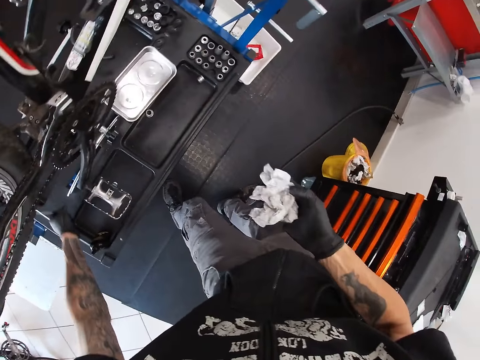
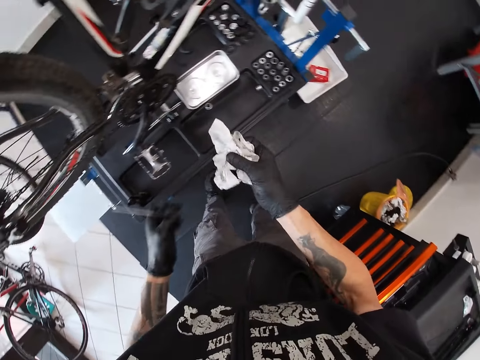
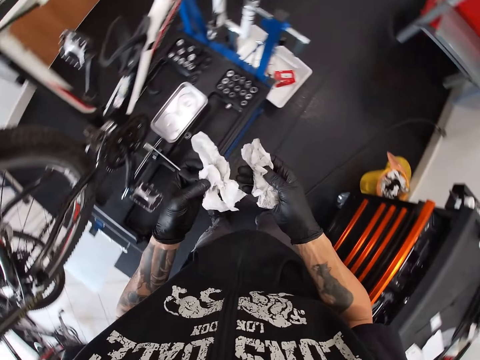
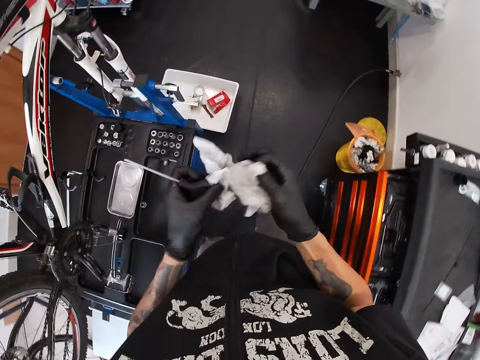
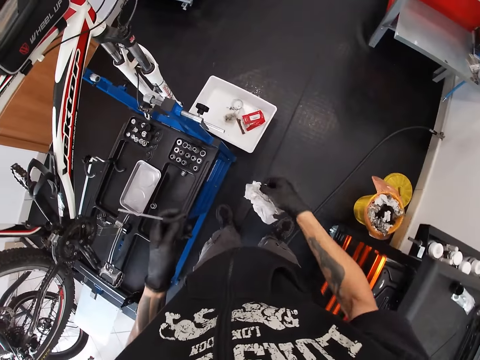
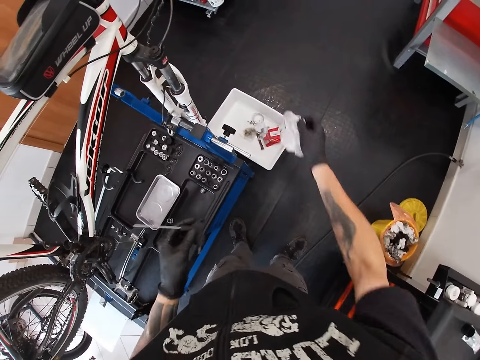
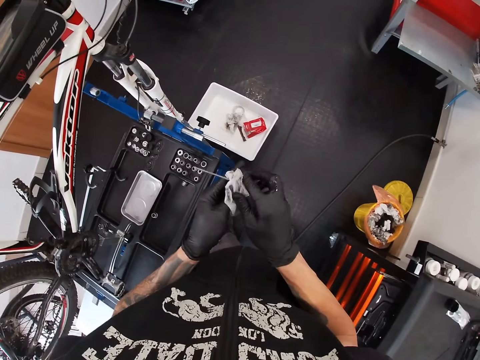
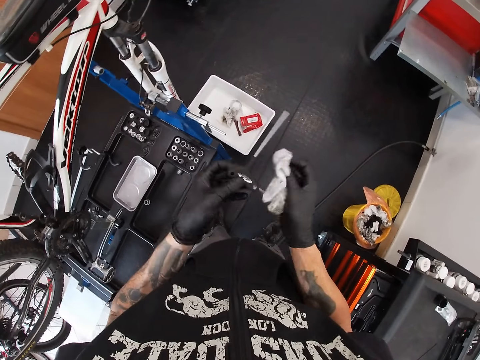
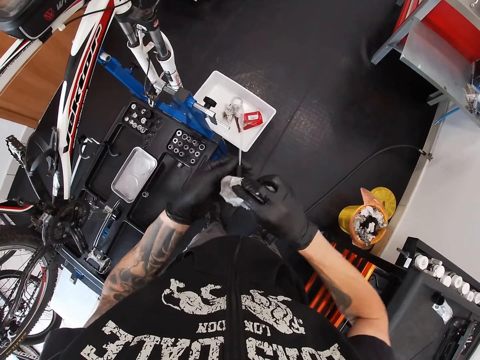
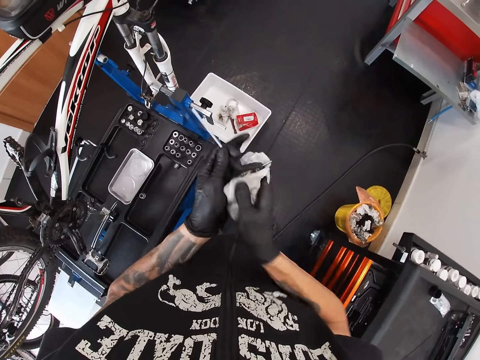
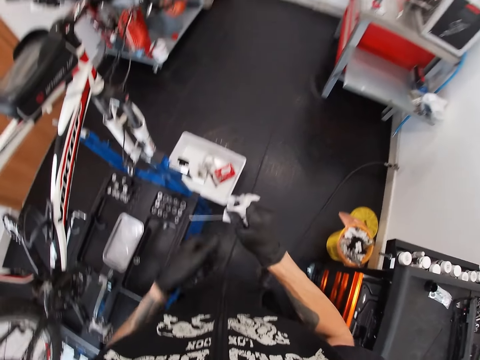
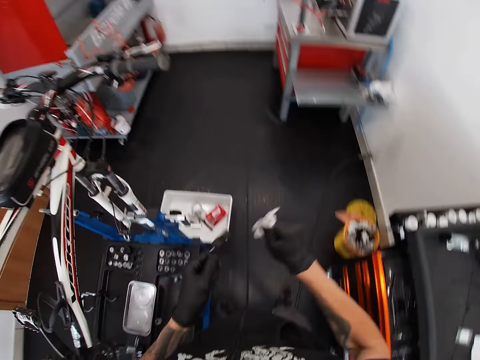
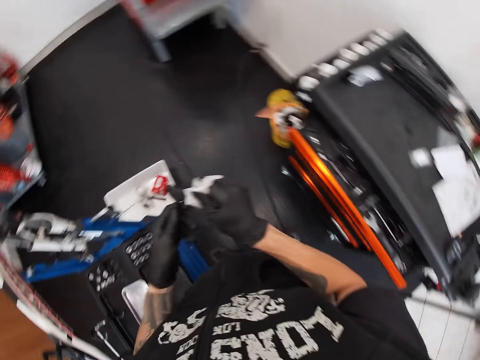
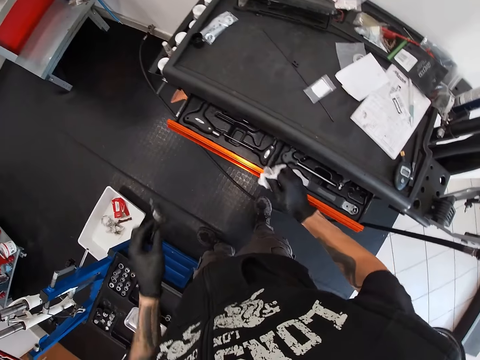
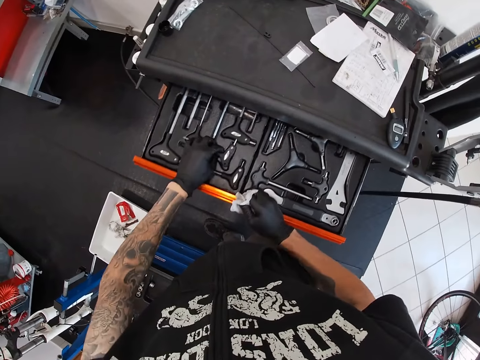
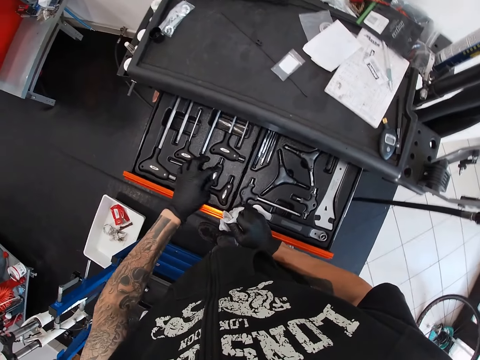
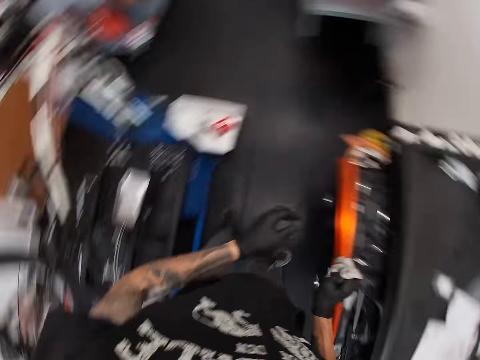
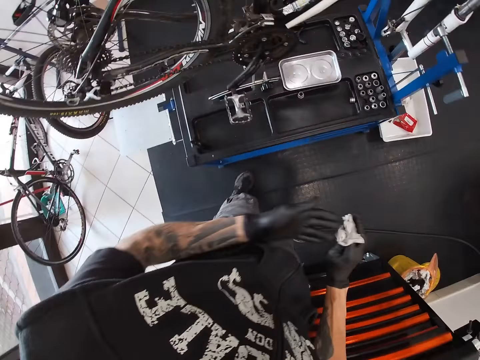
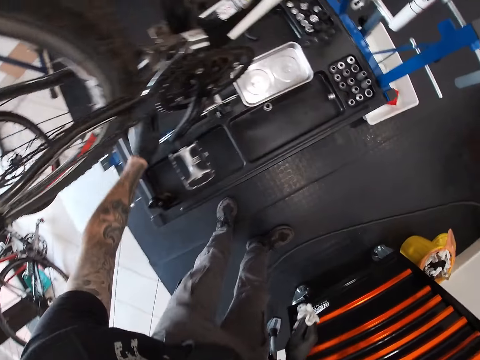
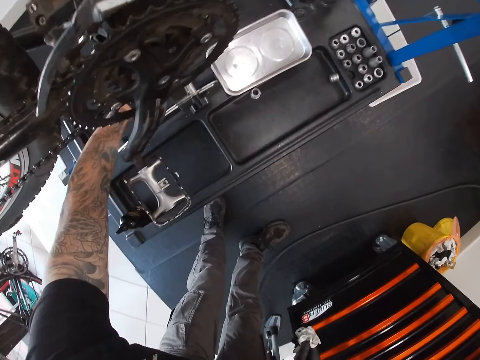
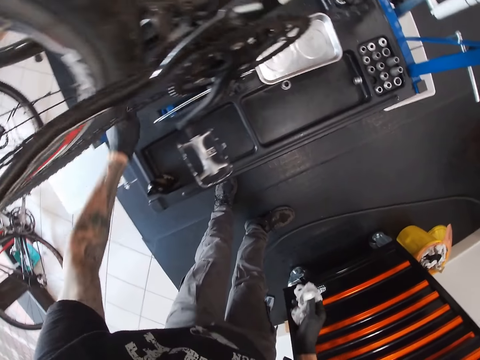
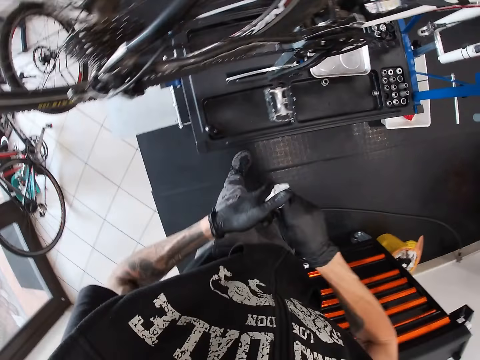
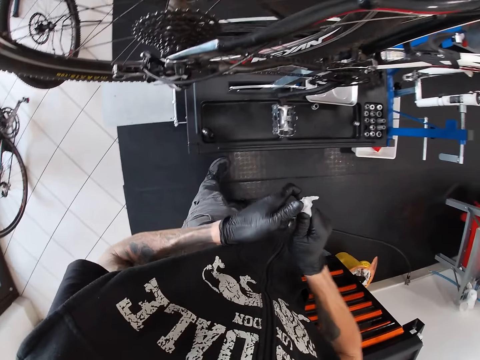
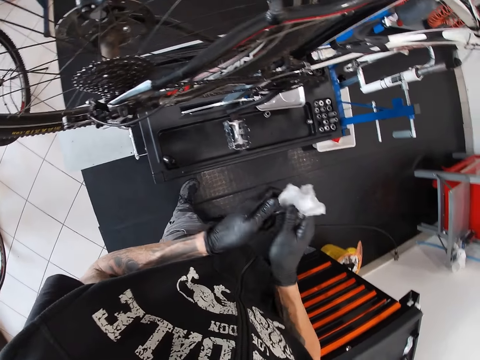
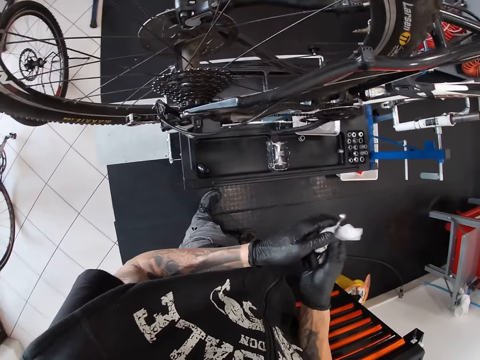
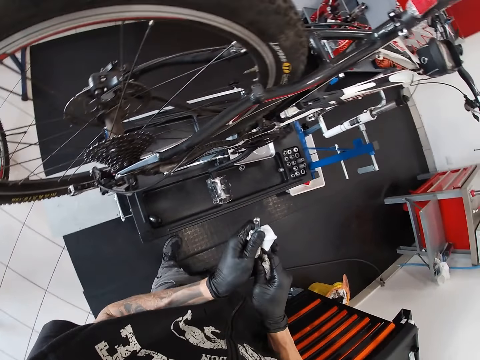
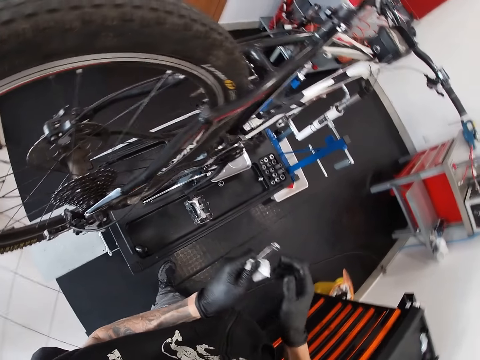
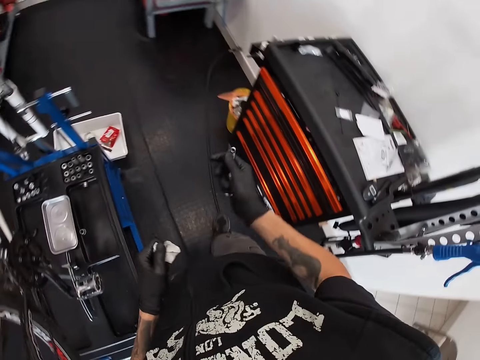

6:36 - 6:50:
The camera wearer picks a screwdriver from the work bench with his left hand. He throws a paper towel in a plastic container. He cleans the screwdriver with the tissue paper in his right hand. He drops the screwdriver in the cabinet drawer with his left hand. He closes the drawer. He picks a spanner from the work bench with his left hand. He cleans the spanner with the tissue paper in his right hand.

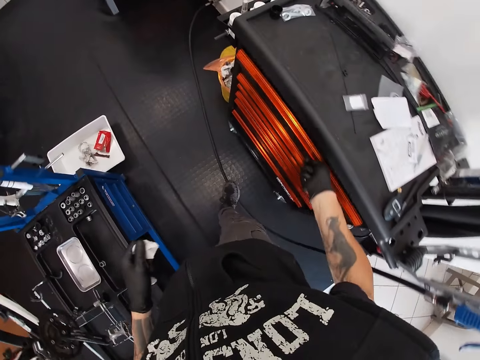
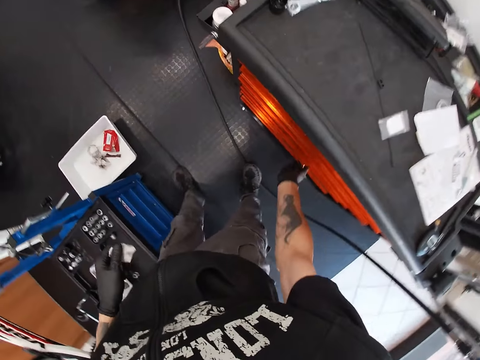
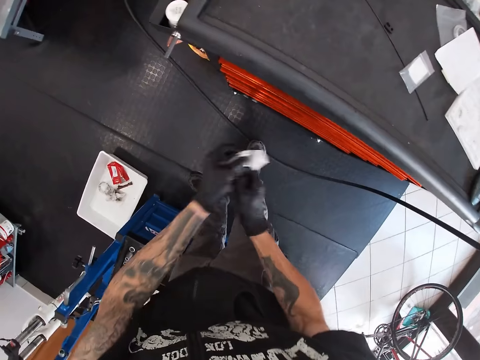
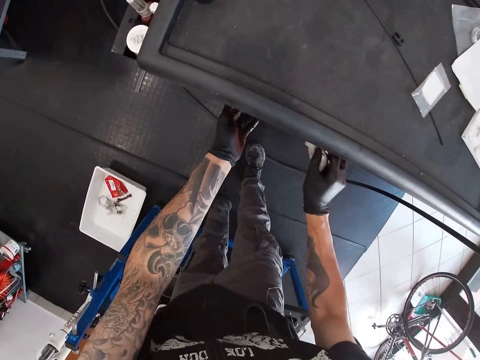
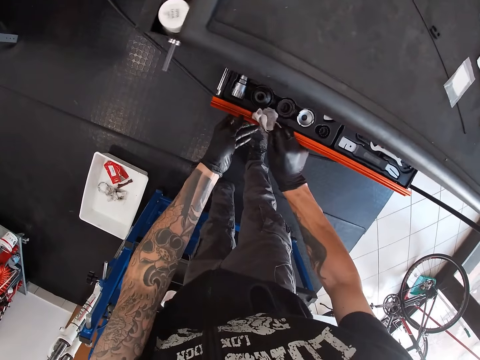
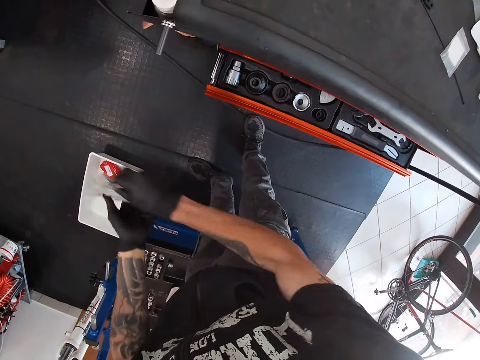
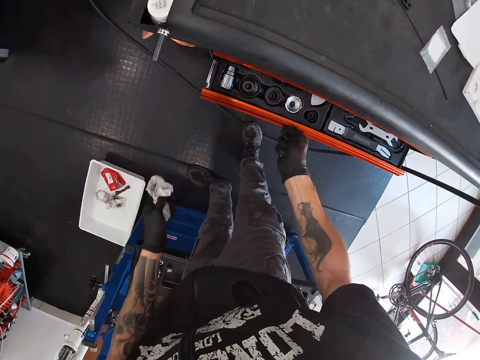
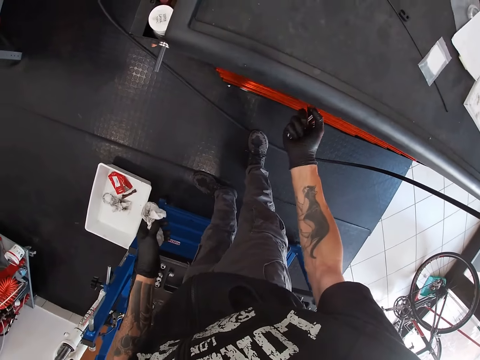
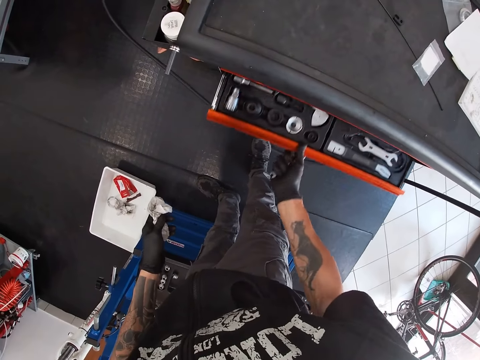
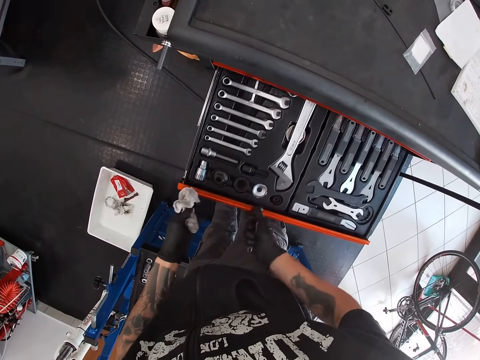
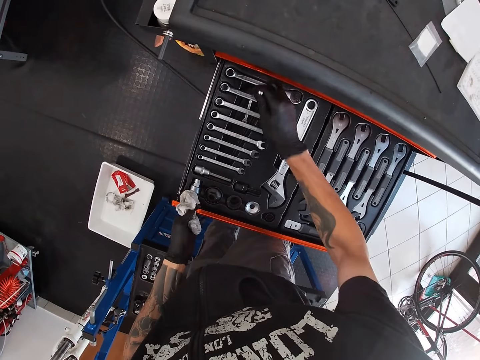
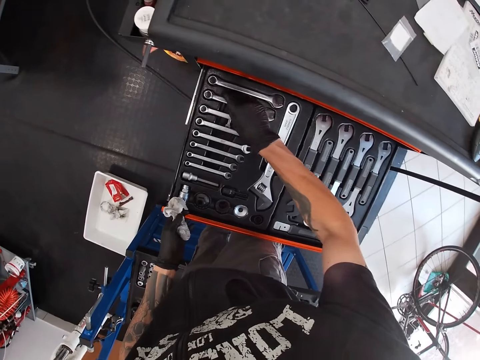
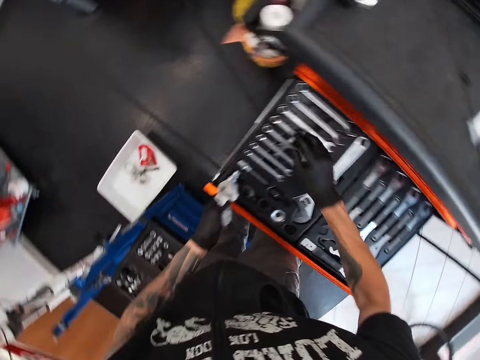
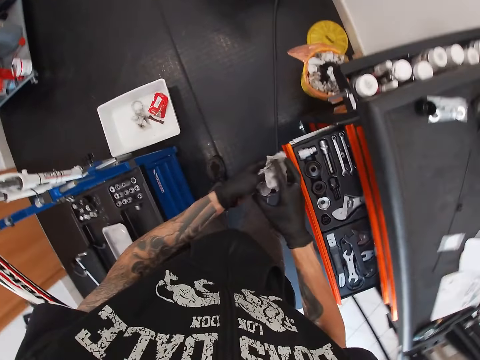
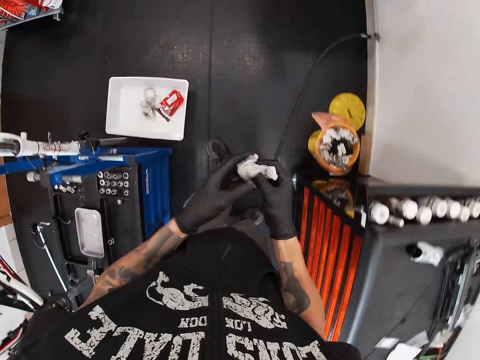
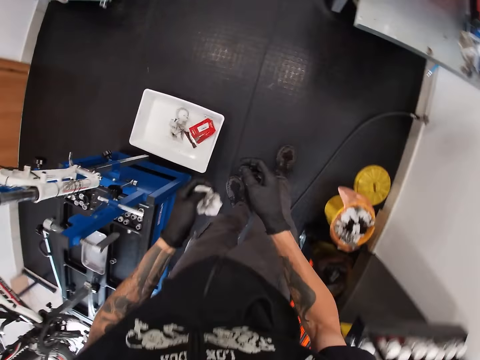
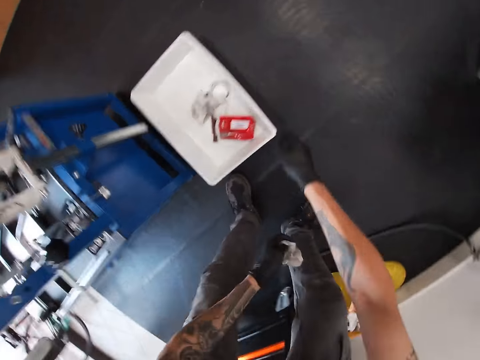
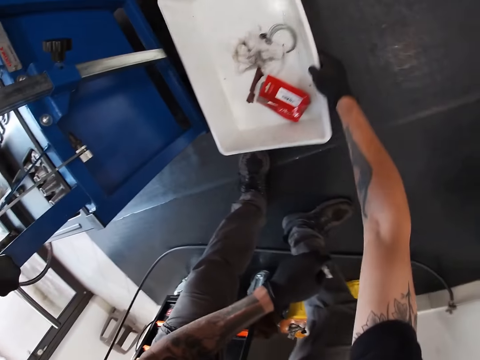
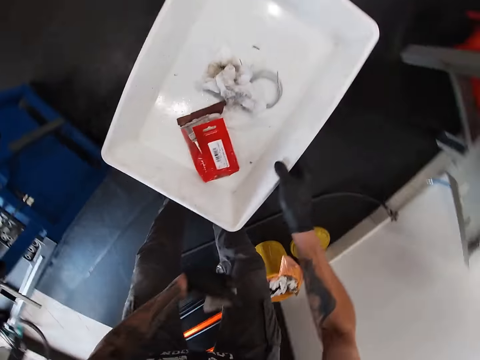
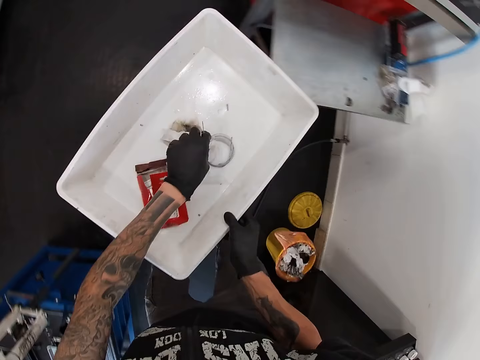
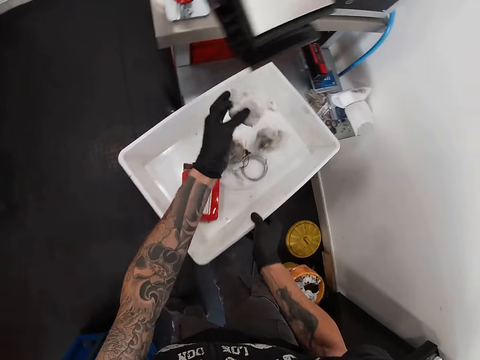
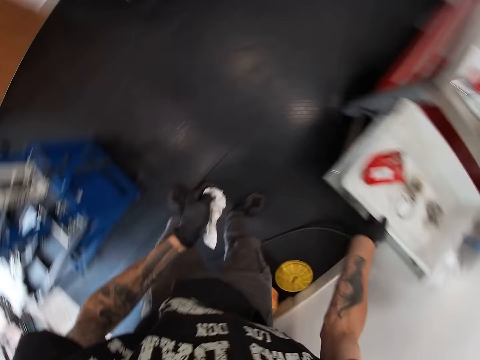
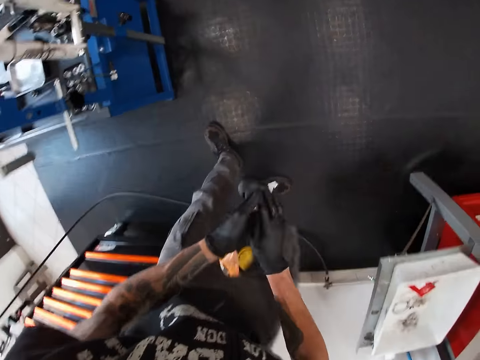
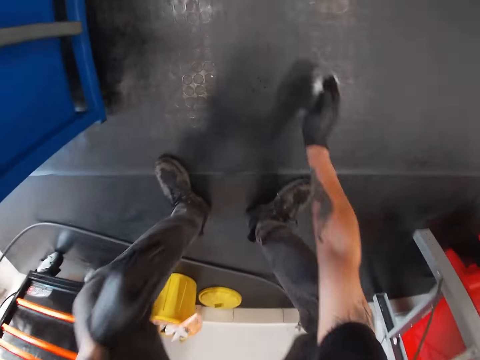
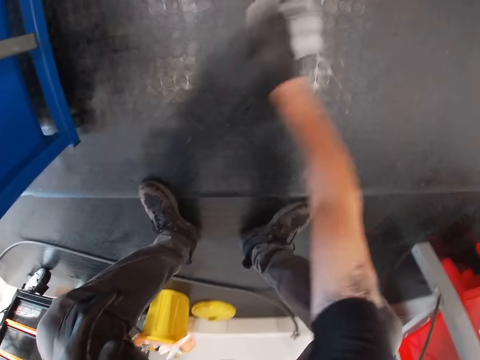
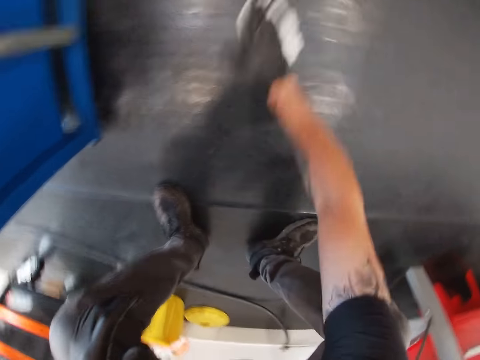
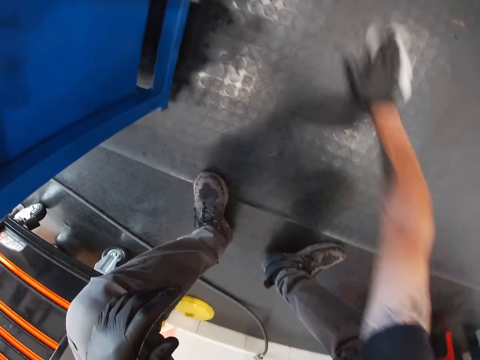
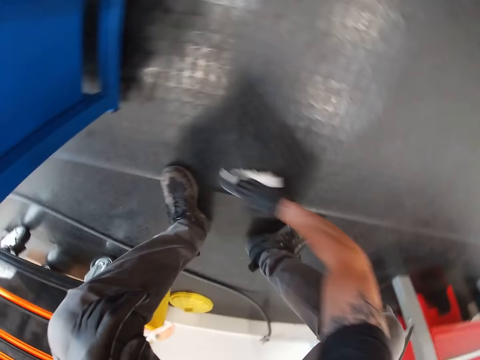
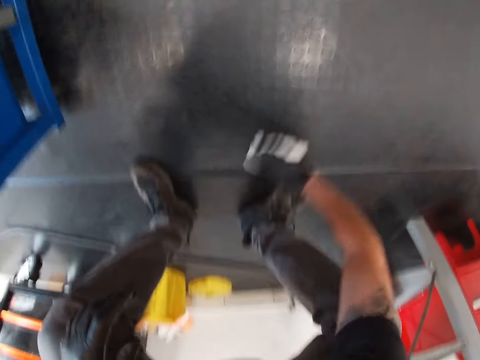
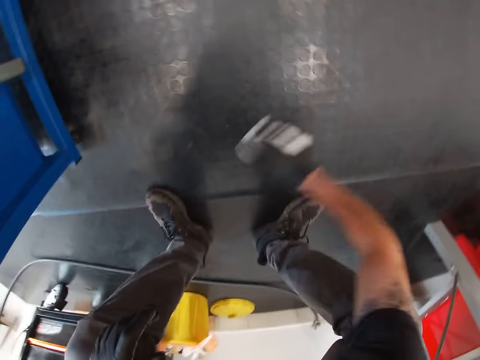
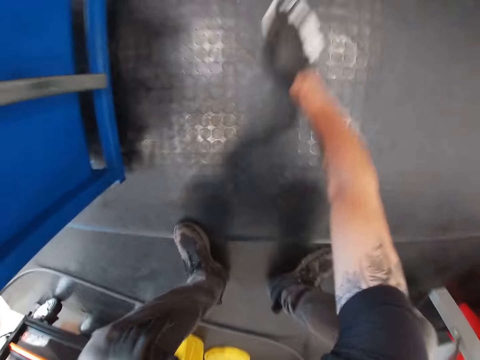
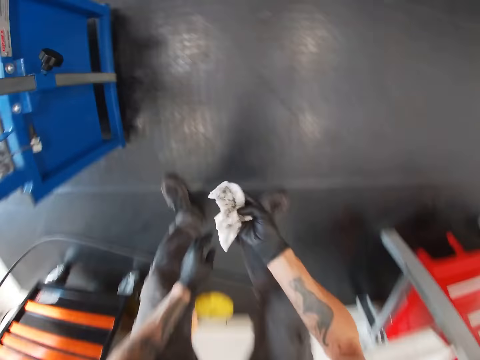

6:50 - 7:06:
The camera wearer opens the cabinet drawer with his left hand. He cleans the cabinet drawer with the tissue paper in his right hand. He closes the cabinet drawer with his right hand. He opens the cabinet drawer with his right hand. He drops the spanner in the cabinet drawer with his right hand. He closes the cabinet drawer with his left hand. He carries the trash can from the floor with his left hand. He selects a paper towel and picks the paper towel. He drops the trash can on the floor with his left hand. He cleans the floor with the tissue paper in his left hand.
